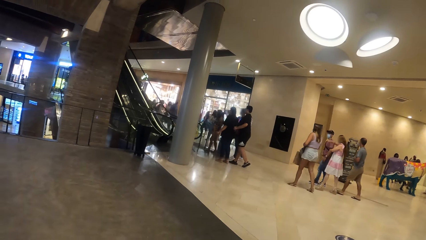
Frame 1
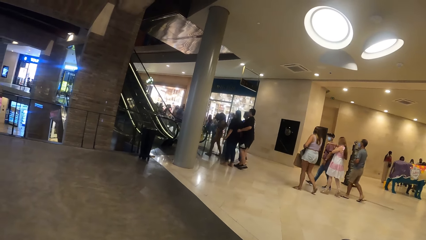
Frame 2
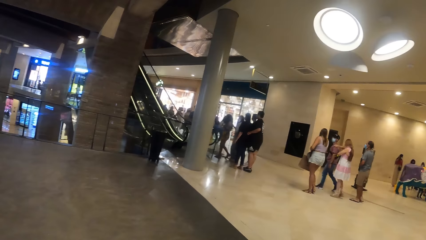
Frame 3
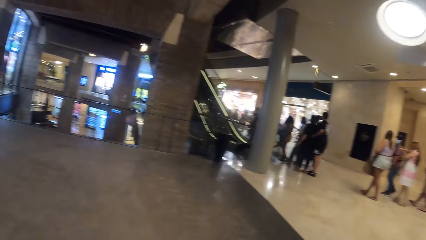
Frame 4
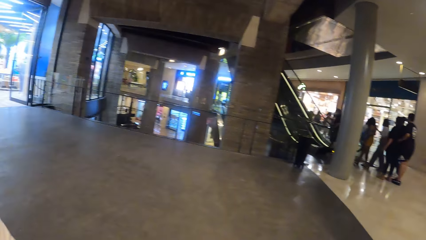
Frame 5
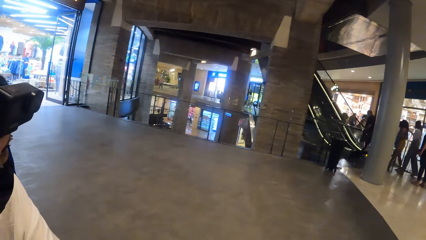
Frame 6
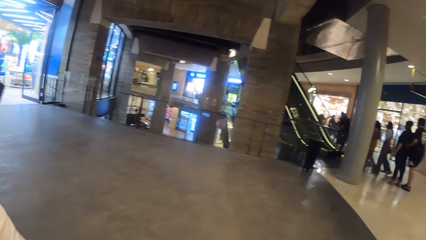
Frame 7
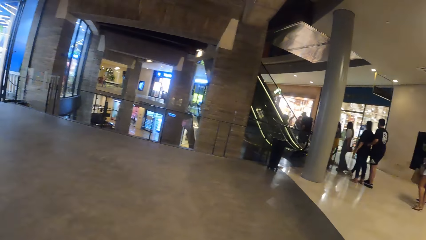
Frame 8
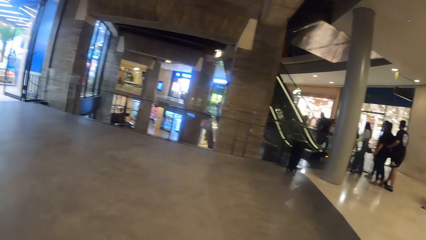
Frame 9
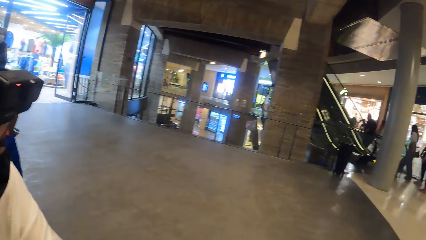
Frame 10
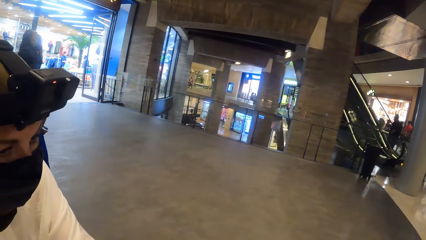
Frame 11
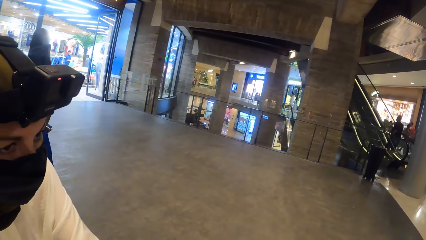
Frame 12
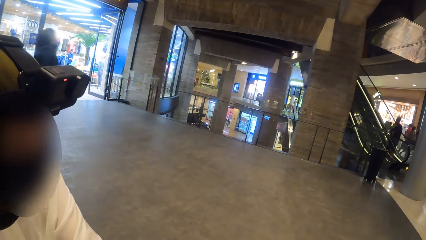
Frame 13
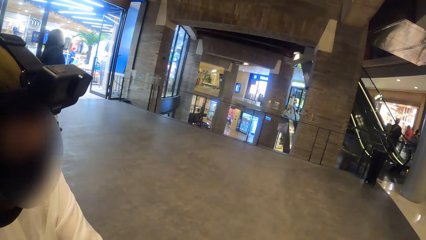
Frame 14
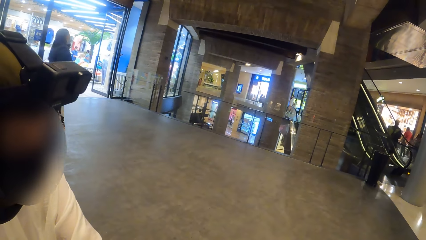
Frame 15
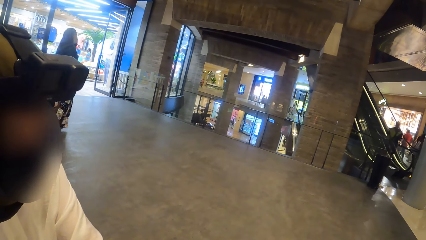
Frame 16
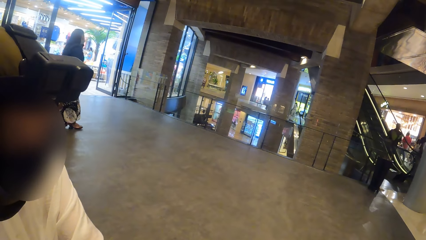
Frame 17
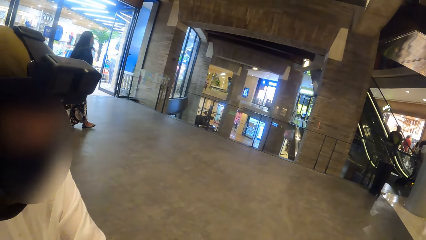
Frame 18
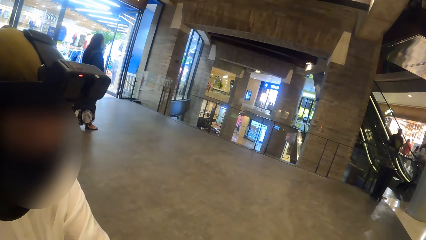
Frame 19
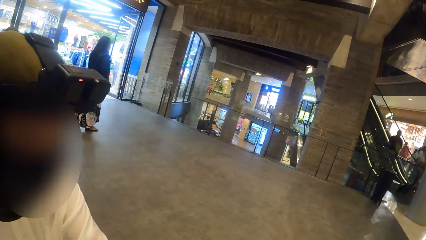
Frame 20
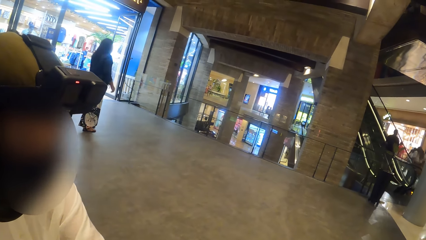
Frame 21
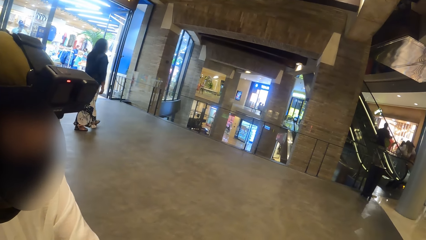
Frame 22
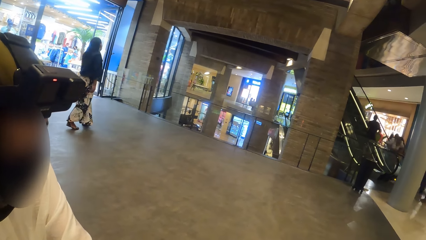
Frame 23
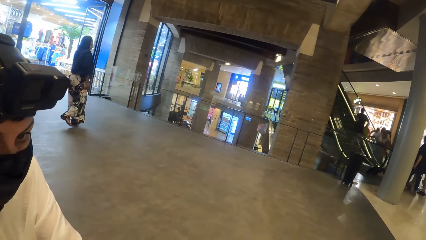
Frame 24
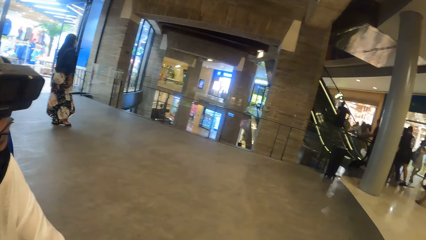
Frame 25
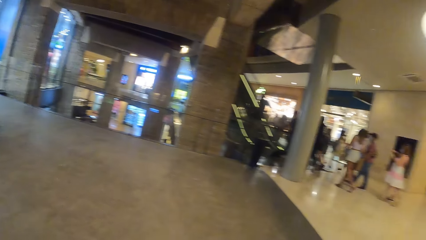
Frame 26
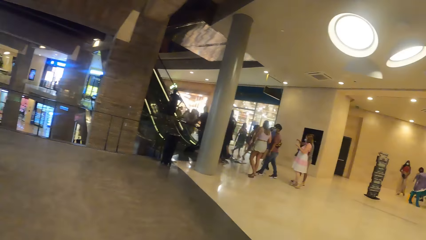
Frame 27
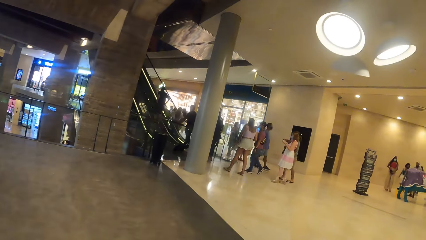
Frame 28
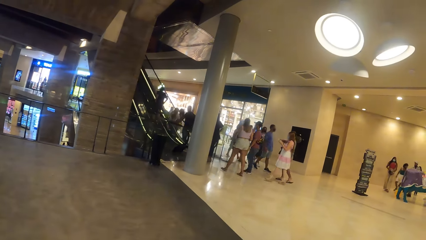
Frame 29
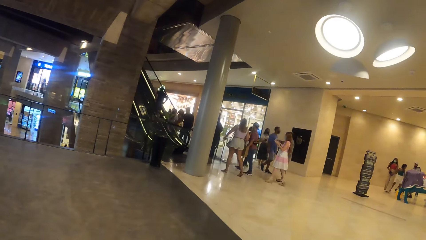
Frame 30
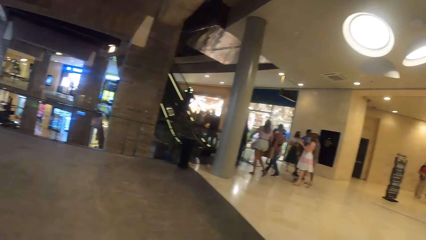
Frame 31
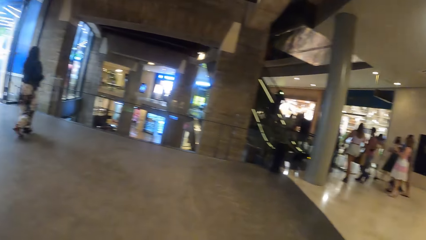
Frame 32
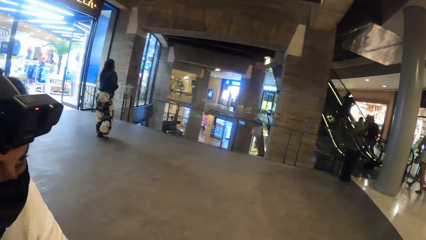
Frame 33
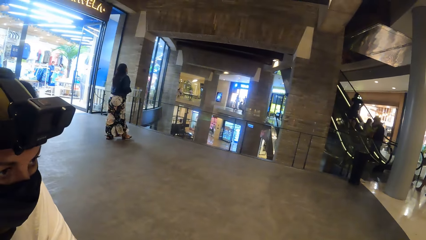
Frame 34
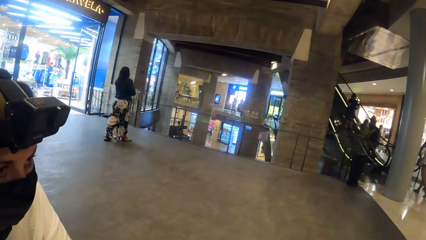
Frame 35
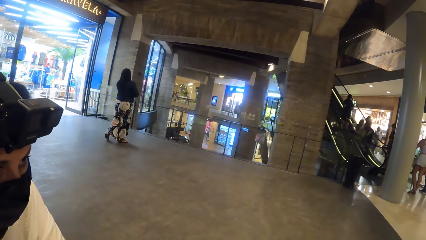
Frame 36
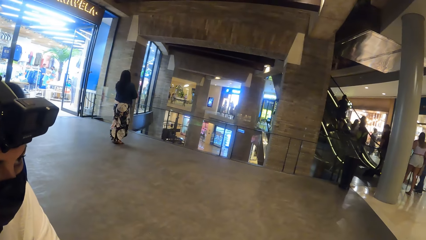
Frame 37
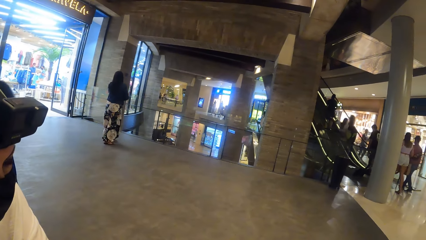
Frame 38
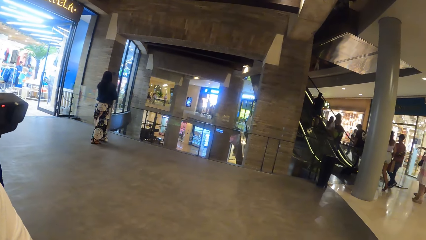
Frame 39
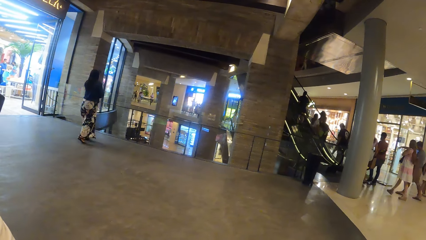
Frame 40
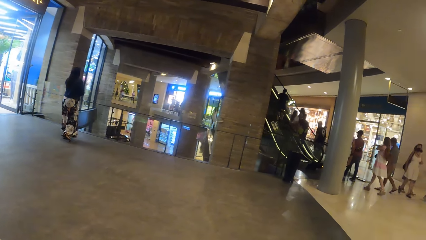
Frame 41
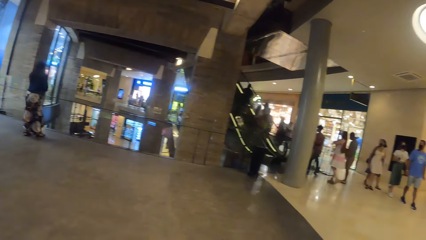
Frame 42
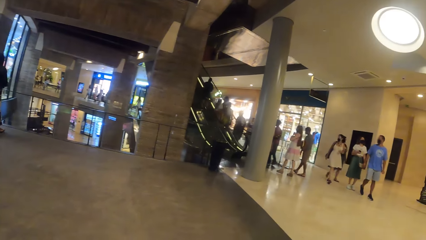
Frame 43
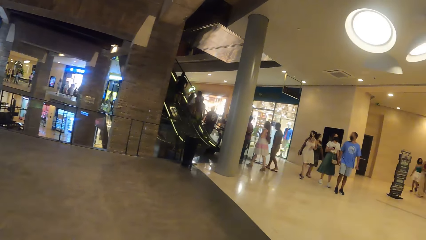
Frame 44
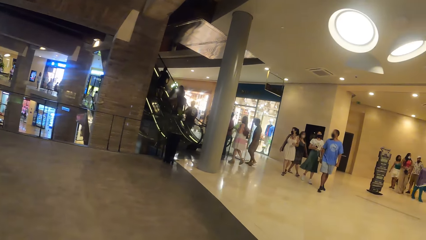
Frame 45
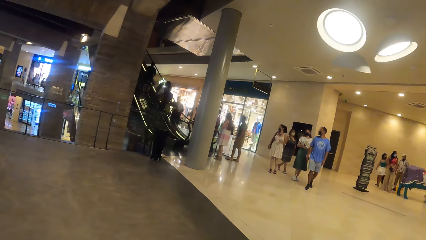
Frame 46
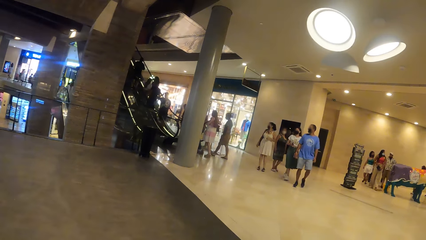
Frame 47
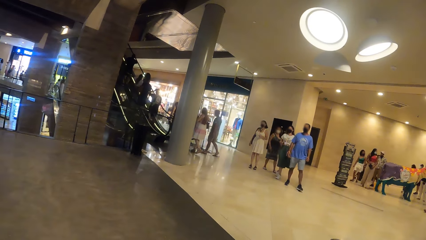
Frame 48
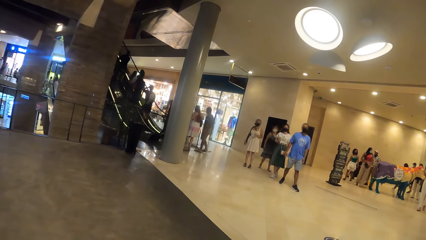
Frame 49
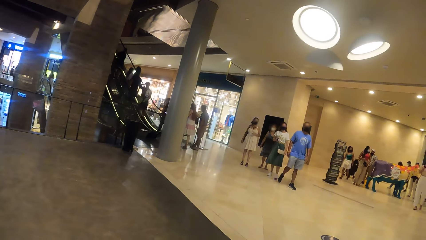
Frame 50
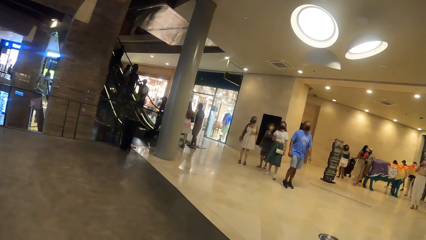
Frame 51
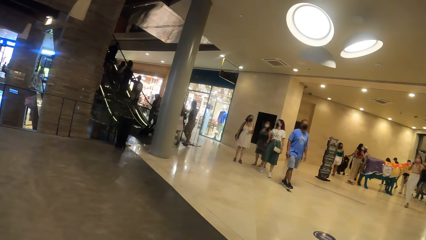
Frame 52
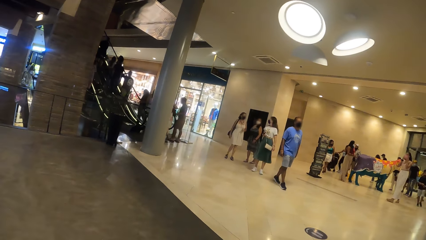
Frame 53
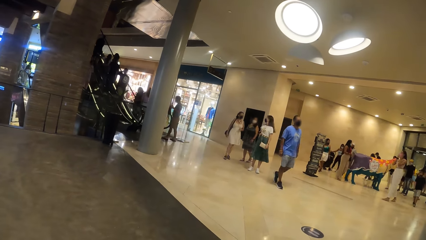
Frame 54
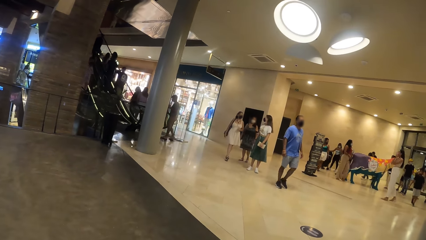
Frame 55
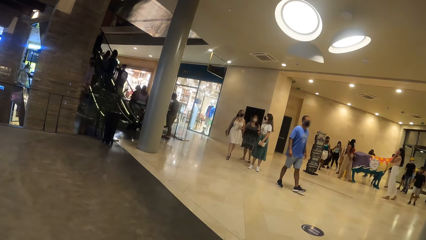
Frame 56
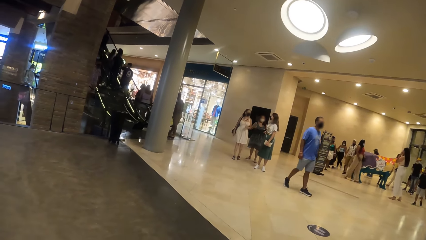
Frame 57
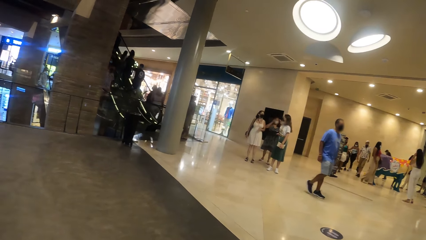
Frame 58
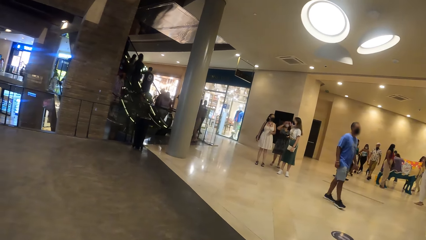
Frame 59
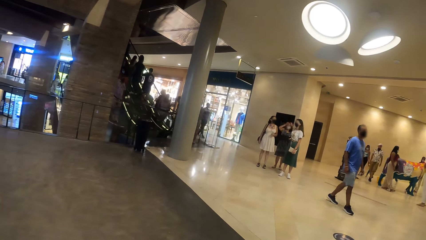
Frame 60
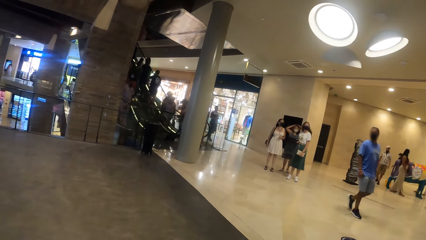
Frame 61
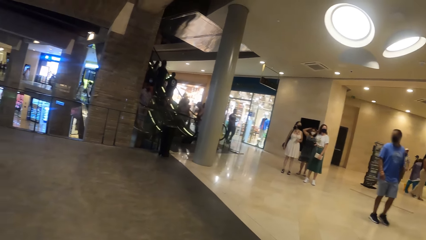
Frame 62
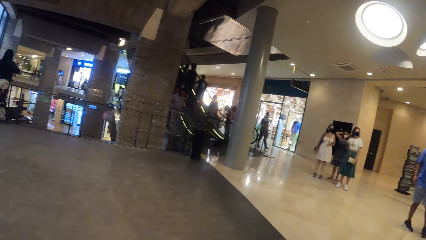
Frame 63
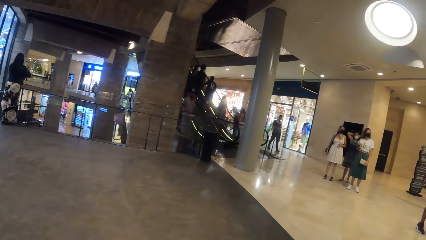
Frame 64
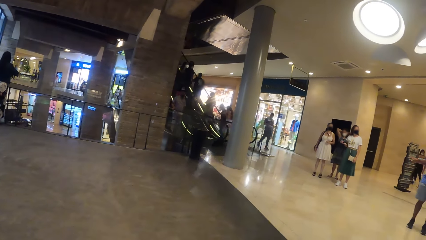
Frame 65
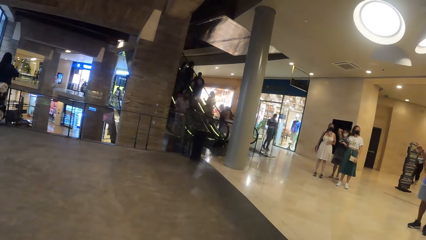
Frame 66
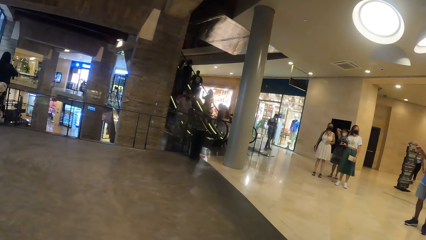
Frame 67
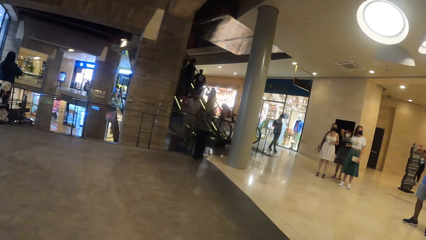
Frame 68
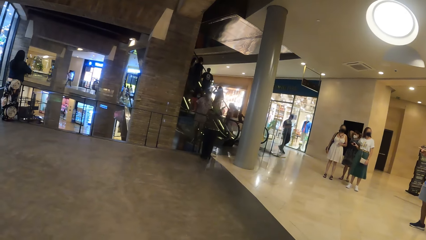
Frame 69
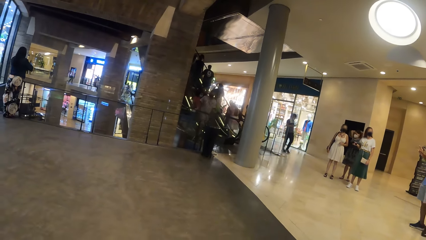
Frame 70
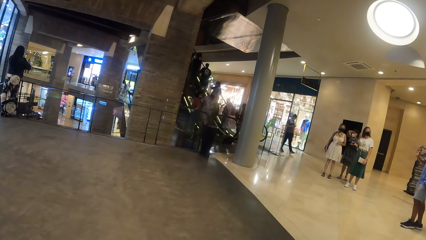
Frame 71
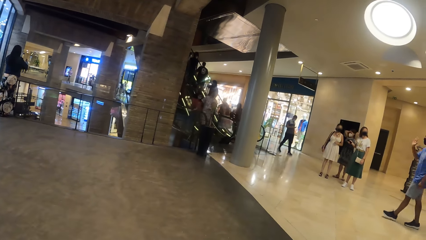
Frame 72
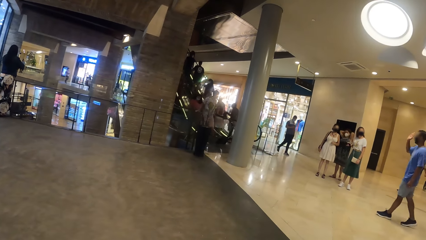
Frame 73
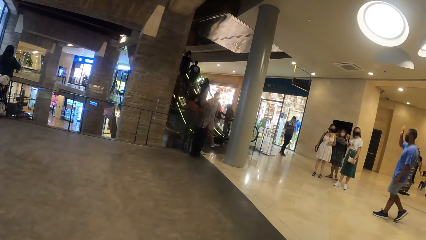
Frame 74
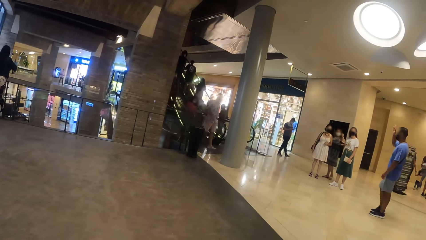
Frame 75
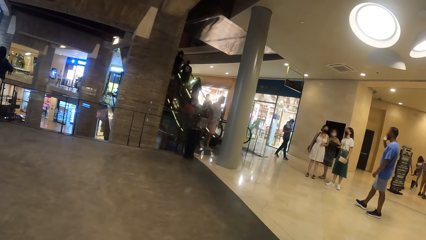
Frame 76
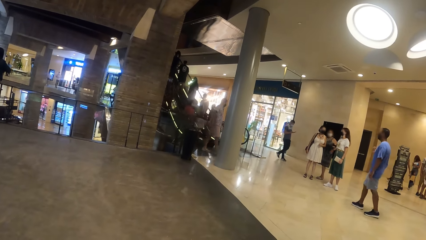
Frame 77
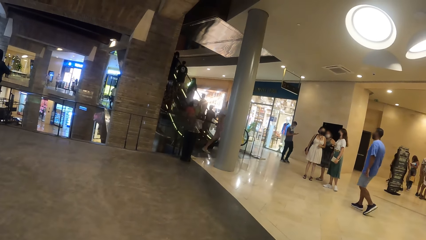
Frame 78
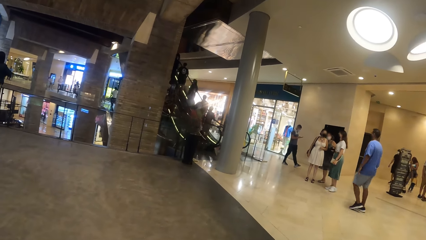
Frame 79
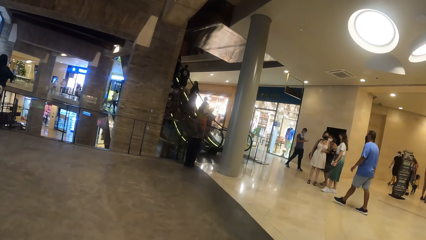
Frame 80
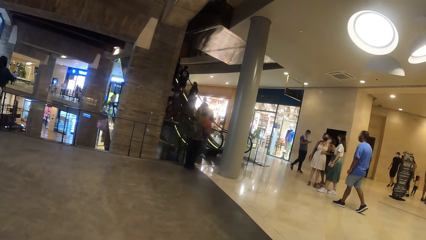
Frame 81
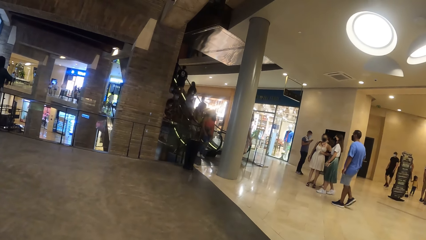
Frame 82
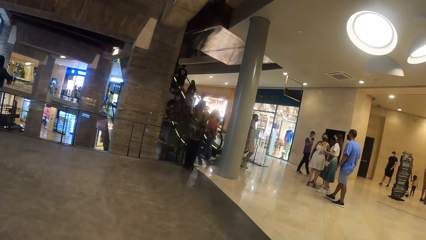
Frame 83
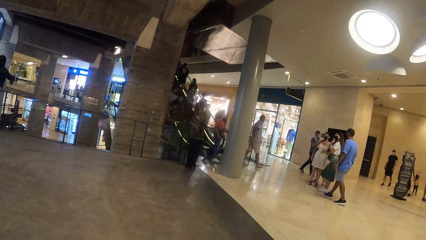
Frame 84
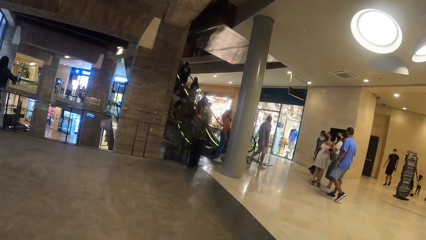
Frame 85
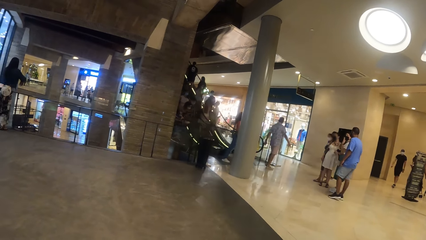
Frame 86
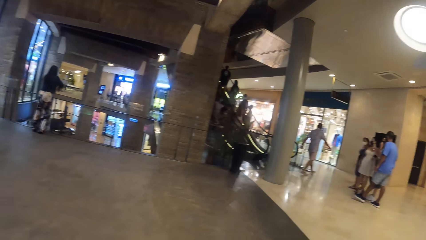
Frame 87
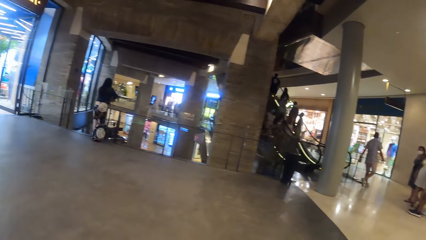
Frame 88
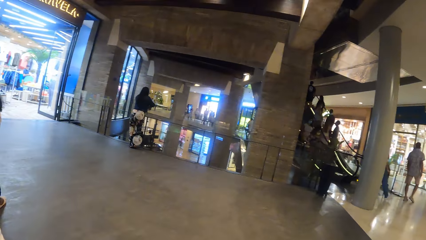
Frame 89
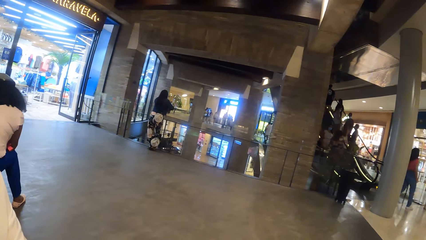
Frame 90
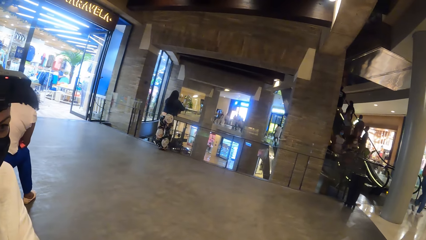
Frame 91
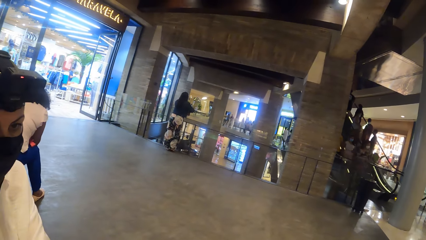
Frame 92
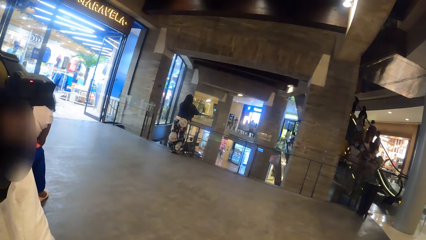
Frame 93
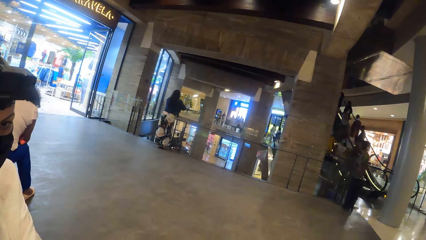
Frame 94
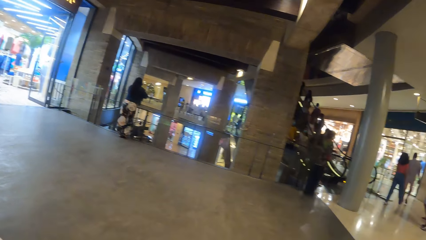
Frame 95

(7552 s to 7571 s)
The camera wearer interacts with a woman. They look around.
